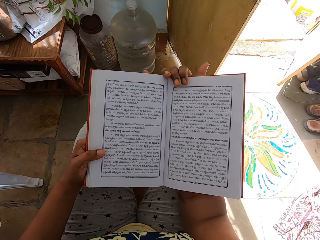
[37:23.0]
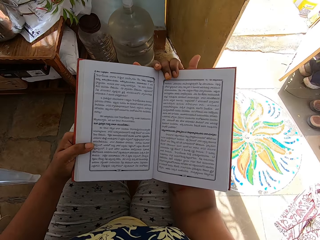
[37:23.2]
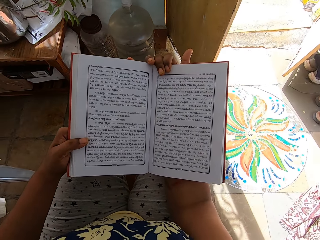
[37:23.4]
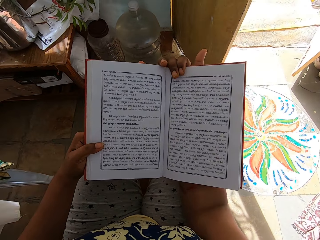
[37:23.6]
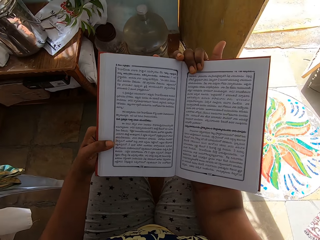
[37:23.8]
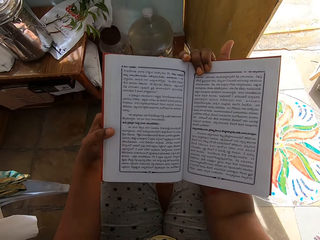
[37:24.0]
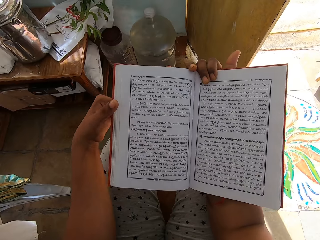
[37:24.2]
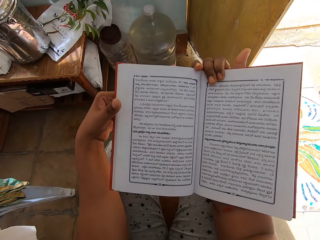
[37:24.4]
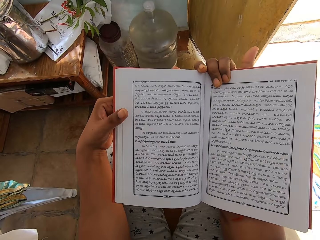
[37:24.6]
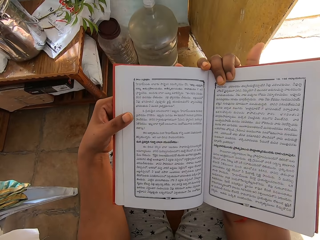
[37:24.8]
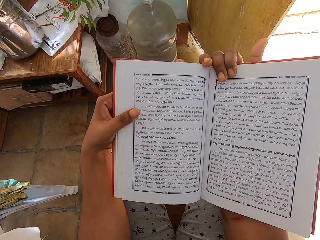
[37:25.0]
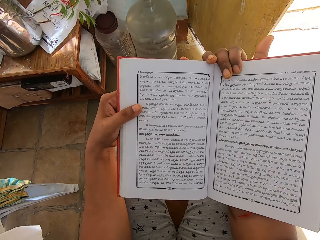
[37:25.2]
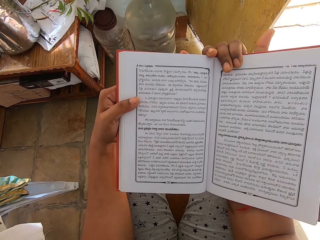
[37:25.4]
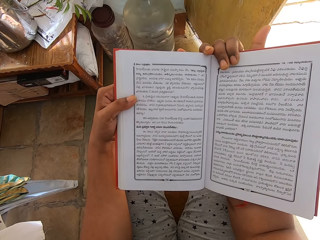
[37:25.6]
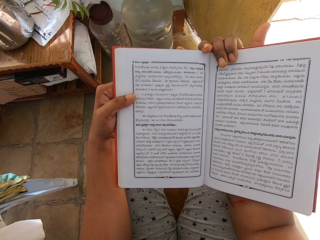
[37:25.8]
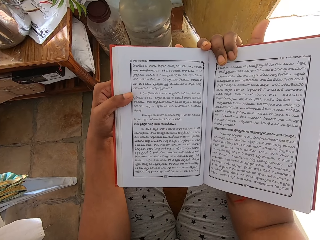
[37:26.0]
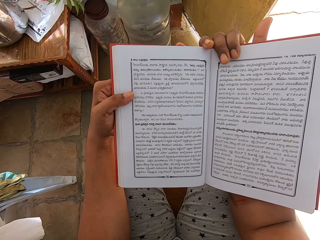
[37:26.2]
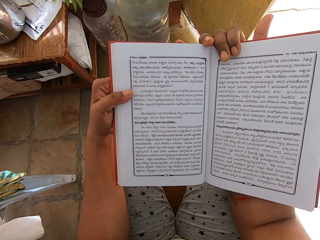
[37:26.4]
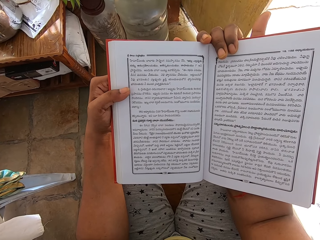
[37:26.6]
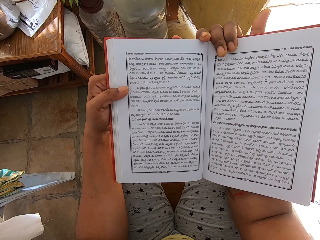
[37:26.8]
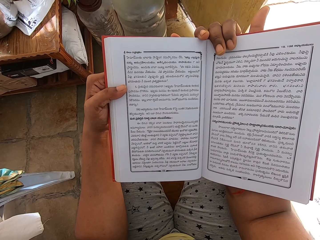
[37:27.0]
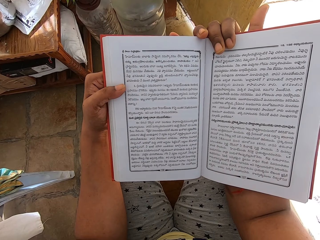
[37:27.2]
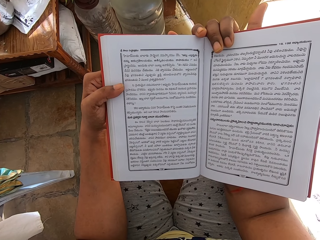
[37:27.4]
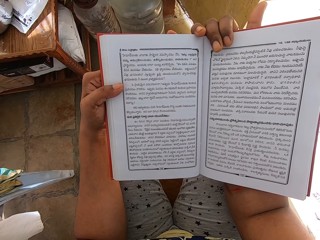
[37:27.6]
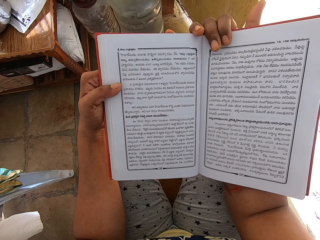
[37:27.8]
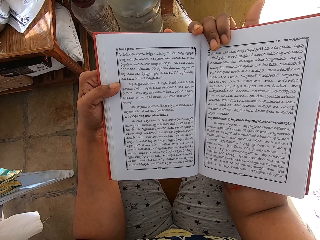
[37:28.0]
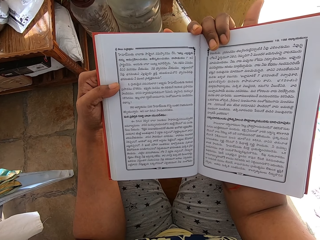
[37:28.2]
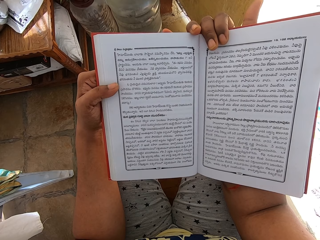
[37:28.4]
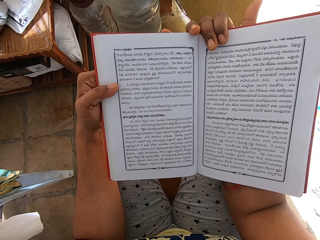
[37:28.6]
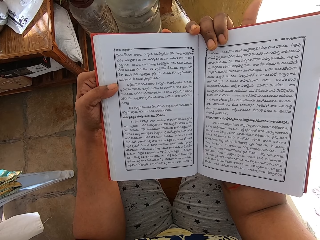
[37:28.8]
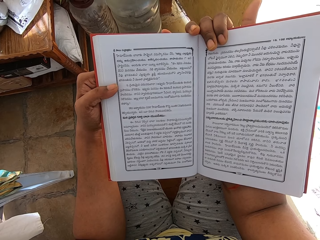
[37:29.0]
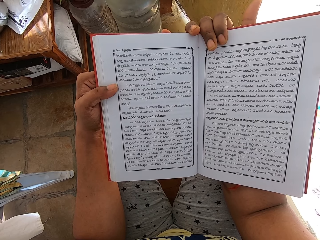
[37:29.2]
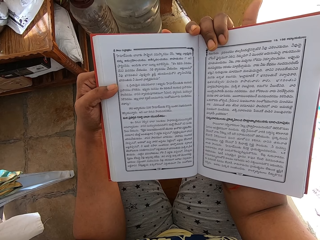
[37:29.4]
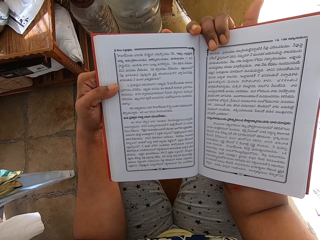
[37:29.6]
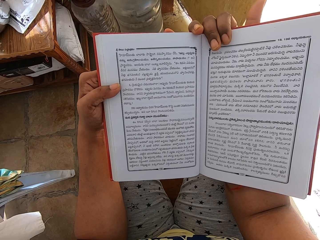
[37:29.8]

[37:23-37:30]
The camera wearer moves the hand.

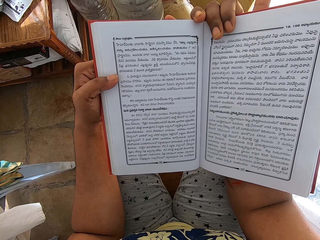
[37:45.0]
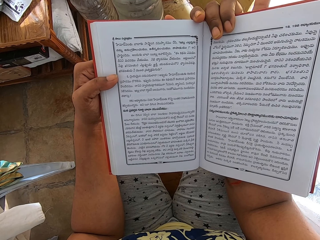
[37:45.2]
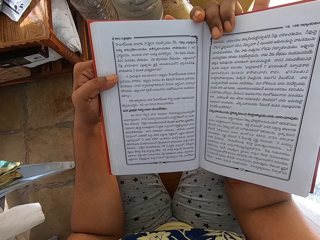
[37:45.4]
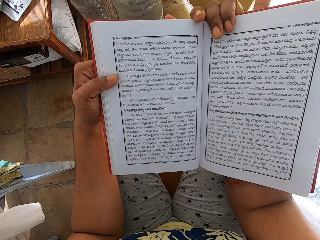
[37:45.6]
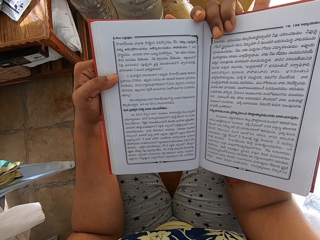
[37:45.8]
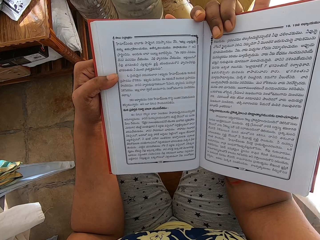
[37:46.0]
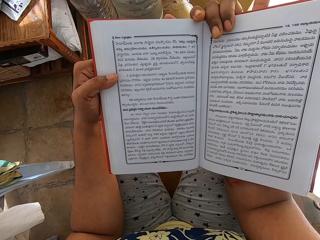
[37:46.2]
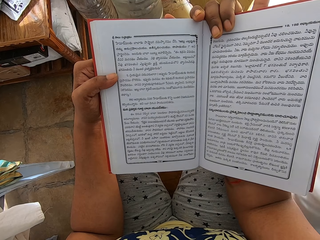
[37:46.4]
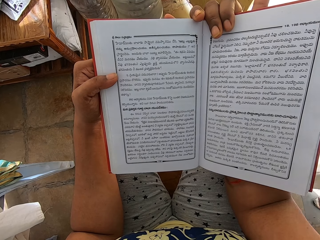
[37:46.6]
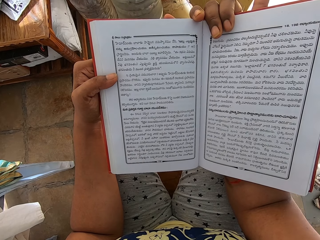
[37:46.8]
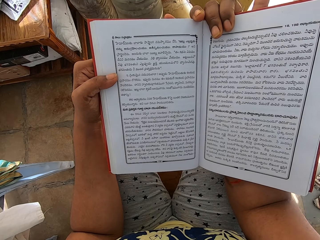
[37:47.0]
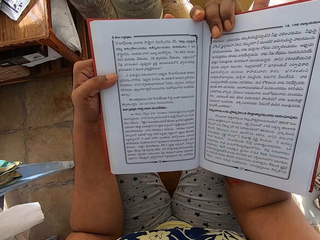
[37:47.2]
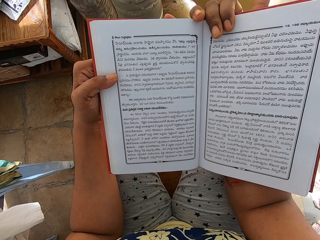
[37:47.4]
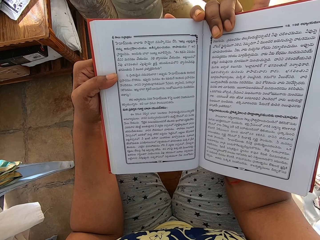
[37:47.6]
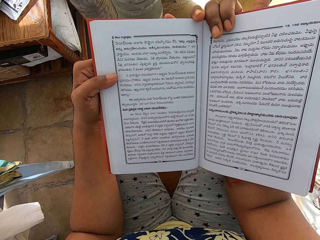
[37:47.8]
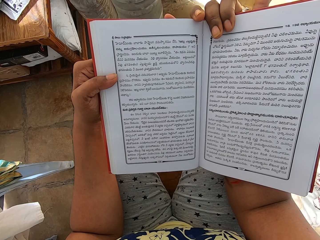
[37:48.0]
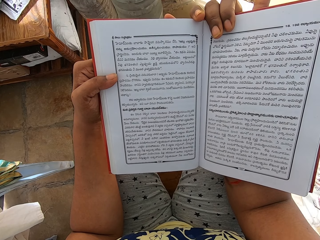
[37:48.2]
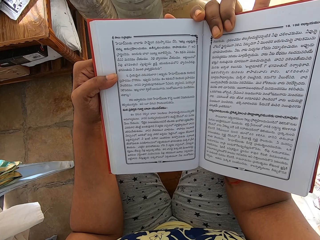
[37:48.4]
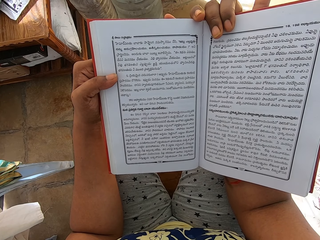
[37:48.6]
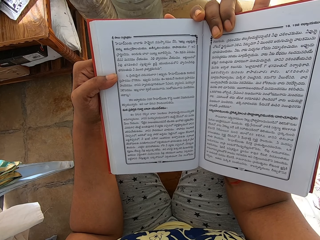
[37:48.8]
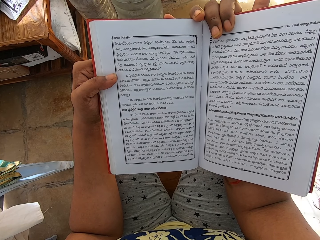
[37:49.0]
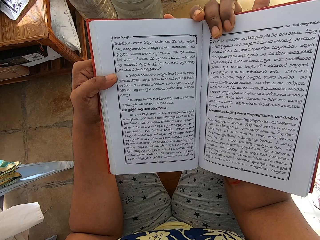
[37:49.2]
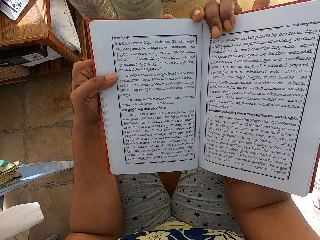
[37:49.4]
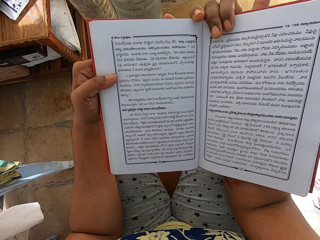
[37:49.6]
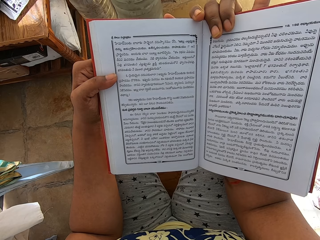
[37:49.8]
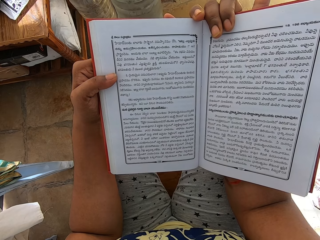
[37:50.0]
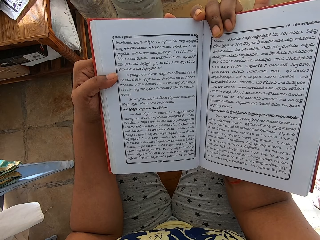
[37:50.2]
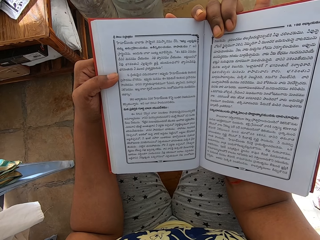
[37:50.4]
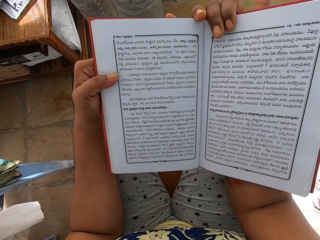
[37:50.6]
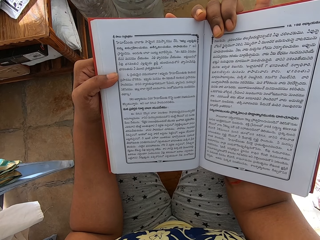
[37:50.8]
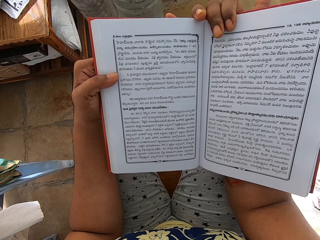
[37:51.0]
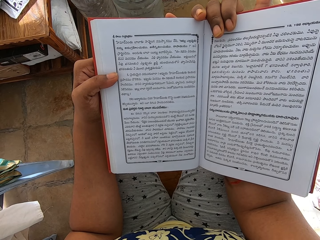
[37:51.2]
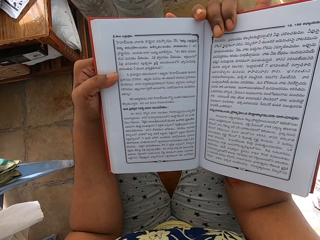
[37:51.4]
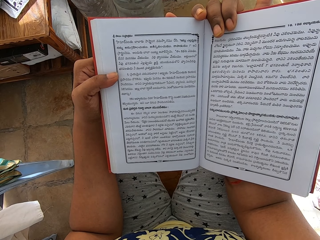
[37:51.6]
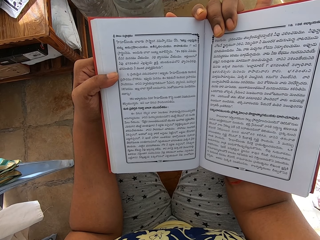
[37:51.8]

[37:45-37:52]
The man walks past the camera wearer.

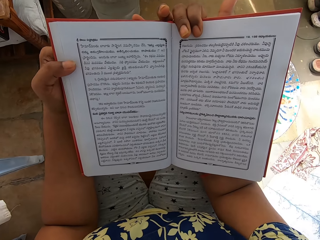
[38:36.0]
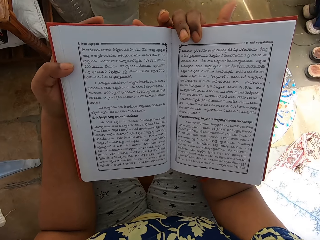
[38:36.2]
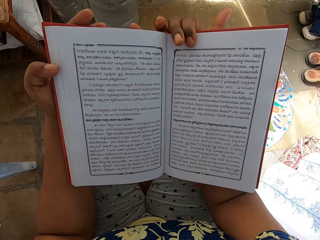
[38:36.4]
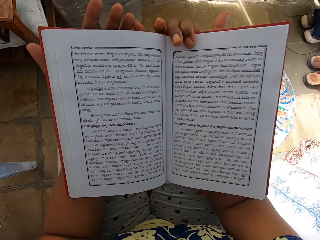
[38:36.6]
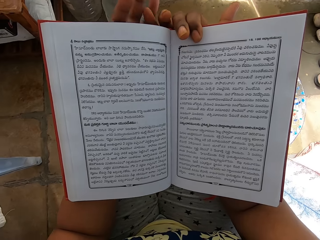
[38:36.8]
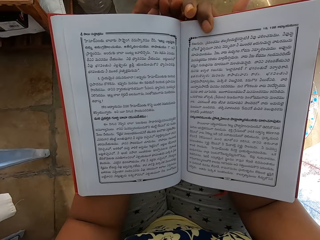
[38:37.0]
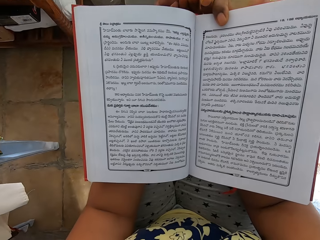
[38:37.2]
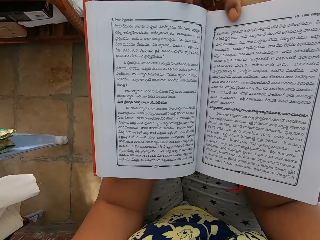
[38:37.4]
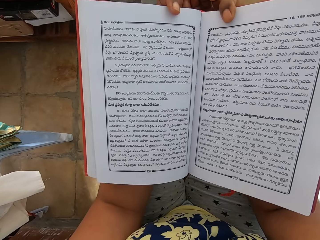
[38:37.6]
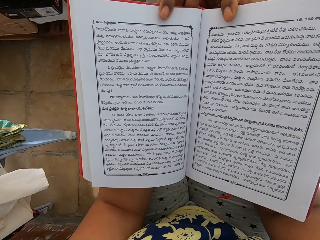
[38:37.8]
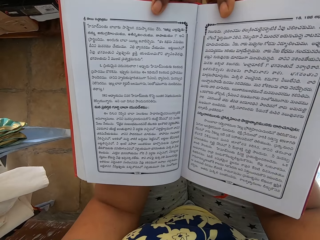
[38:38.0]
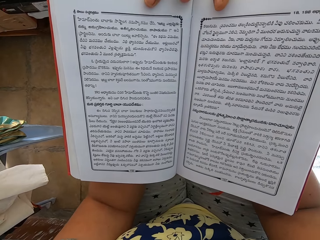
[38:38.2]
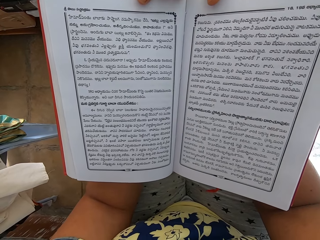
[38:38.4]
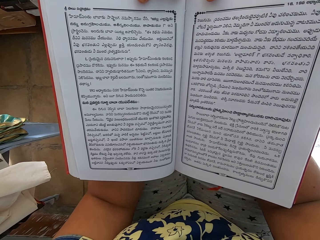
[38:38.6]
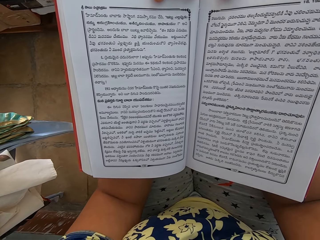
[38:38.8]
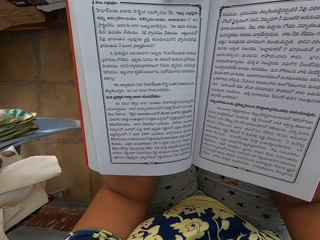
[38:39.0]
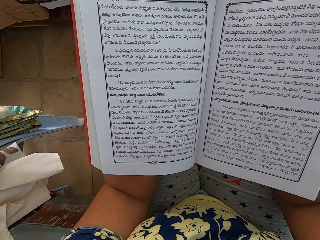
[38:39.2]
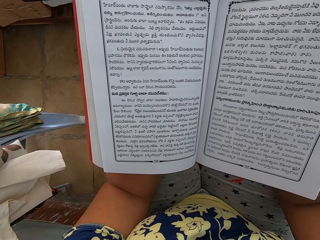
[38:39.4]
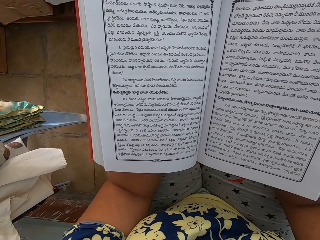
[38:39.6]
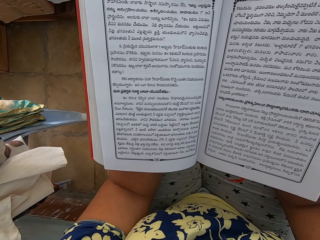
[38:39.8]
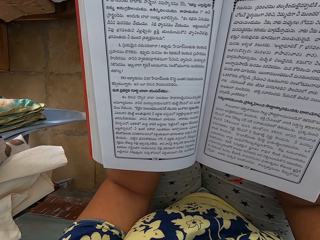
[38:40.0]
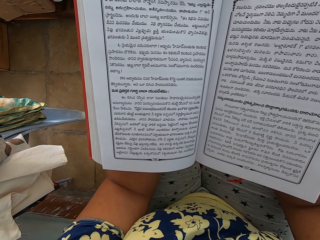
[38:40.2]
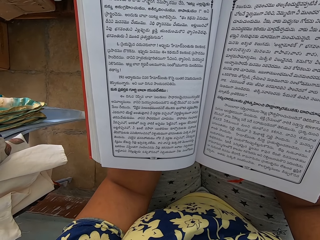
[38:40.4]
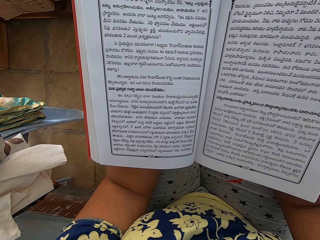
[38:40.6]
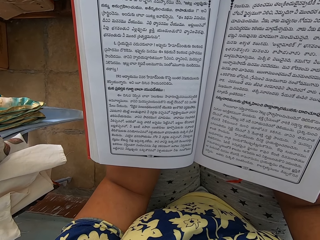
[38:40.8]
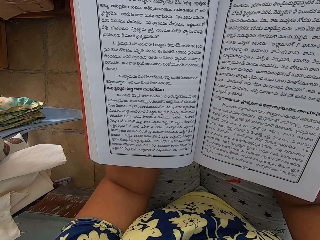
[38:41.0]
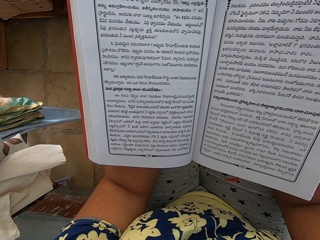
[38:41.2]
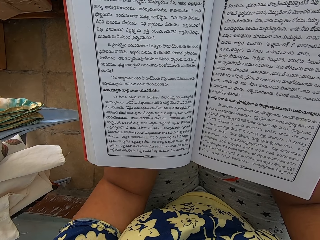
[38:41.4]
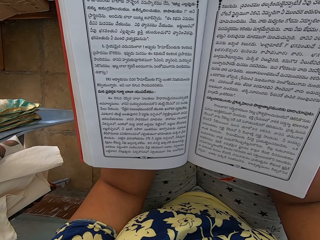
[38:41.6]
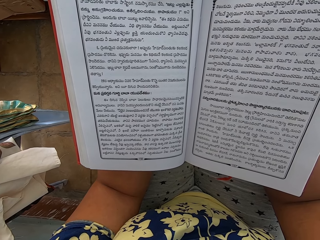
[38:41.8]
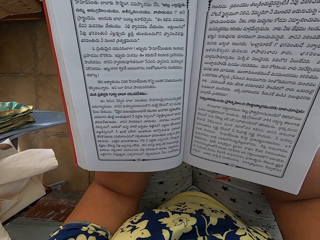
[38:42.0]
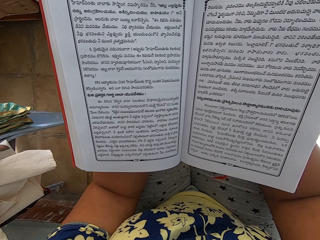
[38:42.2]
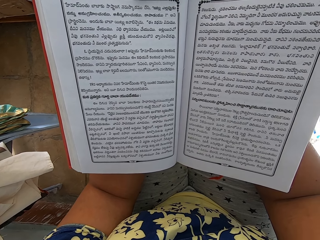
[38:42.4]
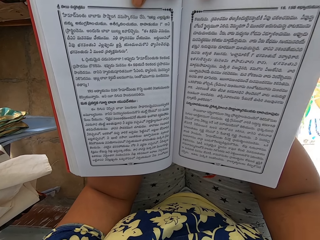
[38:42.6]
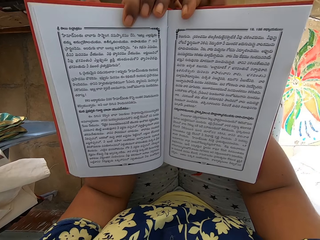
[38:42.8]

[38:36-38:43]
The camera wearer moves the hand.
